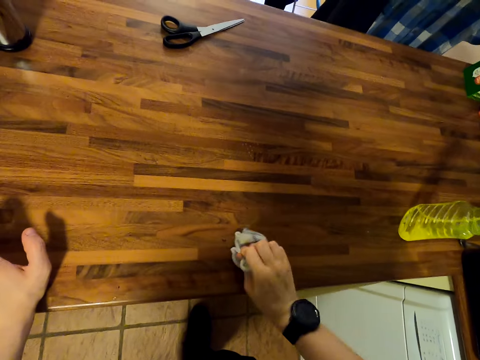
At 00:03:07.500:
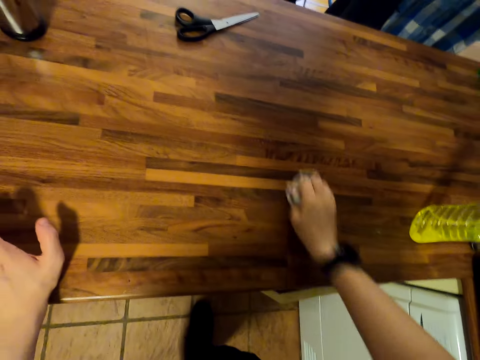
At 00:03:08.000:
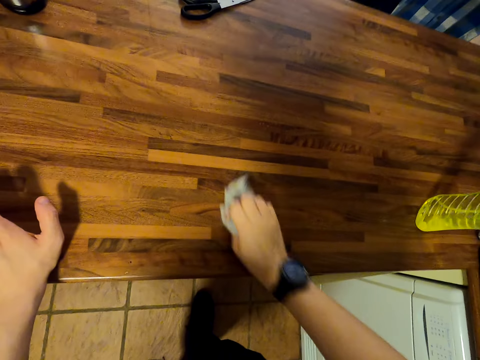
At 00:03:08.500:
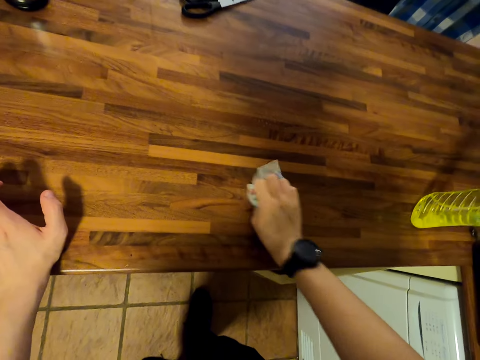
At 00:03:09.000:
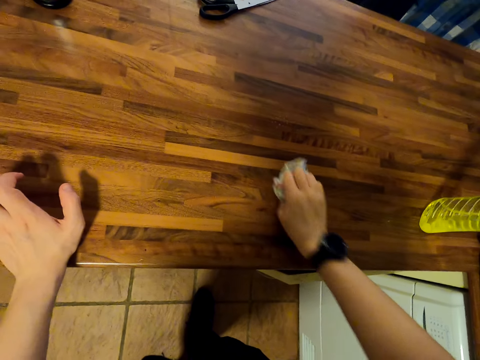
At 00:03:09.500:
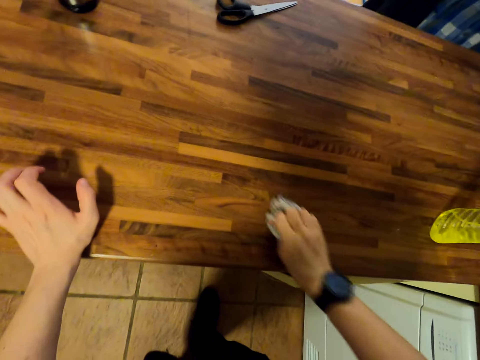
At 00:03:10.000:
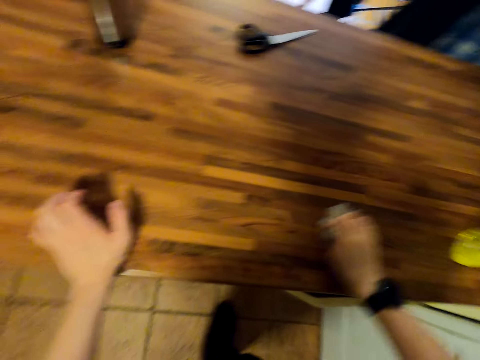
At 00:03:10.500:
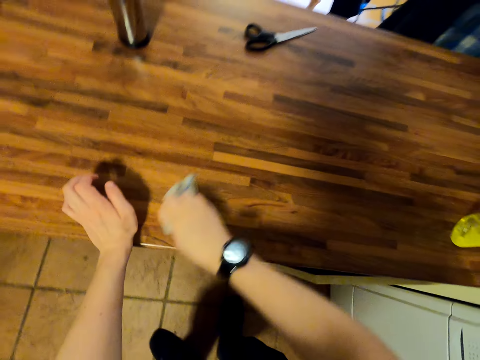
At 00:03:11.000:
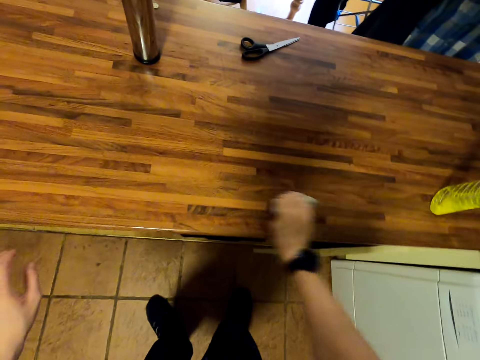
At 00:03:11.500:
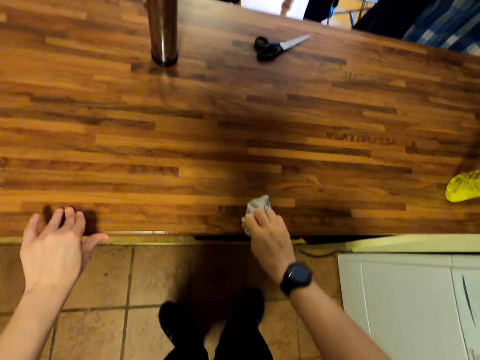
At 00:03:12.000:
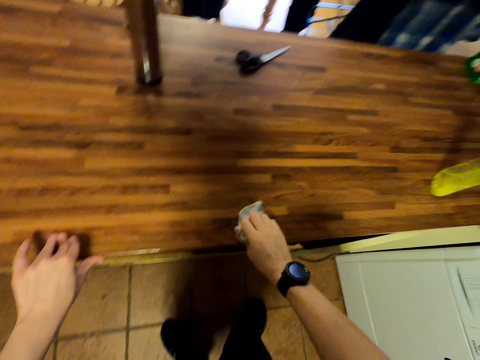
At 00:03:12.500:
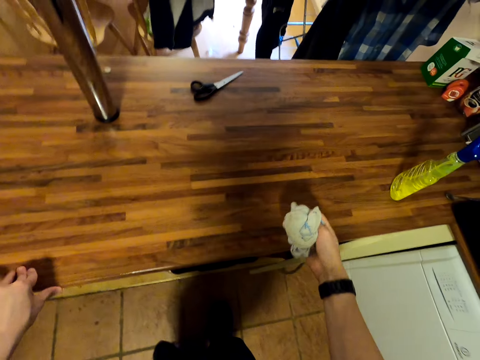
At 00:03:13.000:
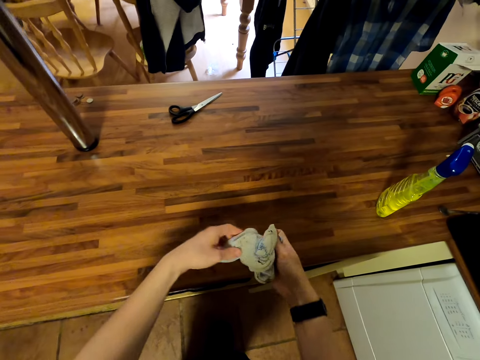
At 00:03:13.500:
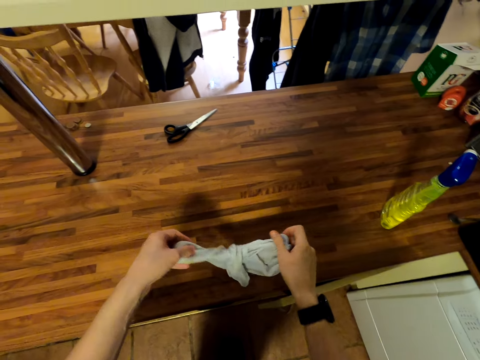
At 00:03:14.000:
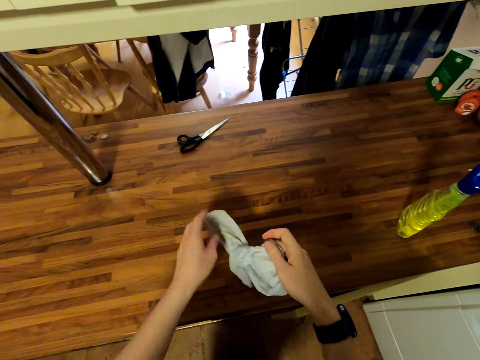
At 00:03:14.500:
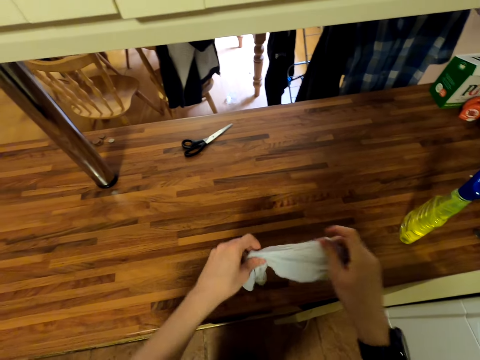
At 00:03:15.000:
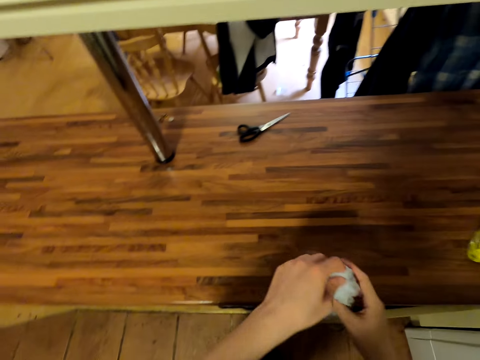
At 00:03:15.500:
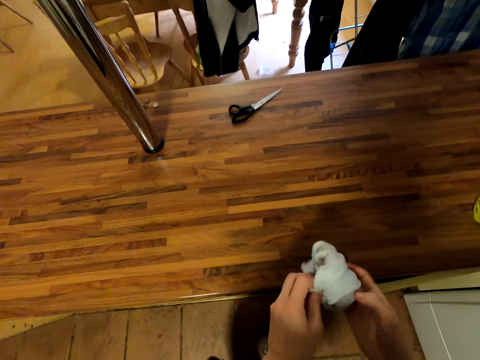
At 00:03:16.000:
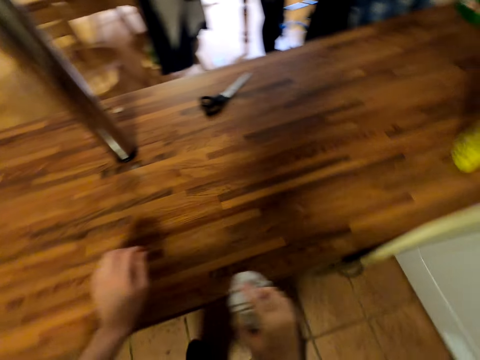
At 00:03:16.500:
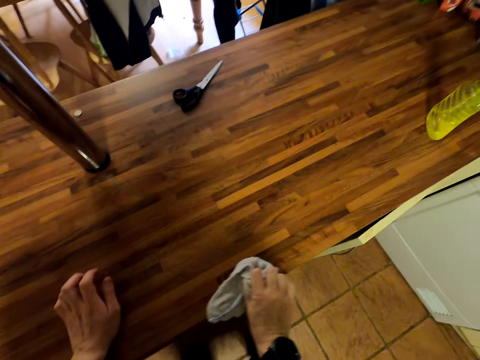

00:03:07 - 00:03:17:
The camera wearer wipes the counter top with a wiping towel. They stretch the wiping towel.

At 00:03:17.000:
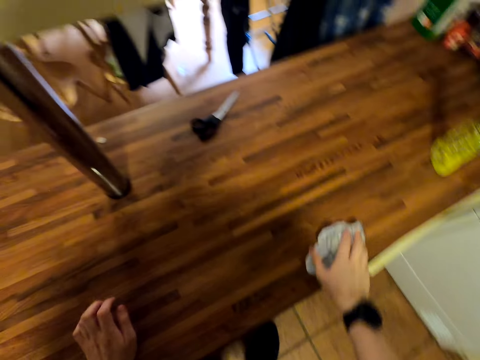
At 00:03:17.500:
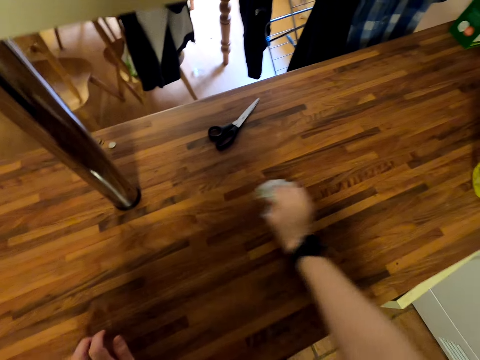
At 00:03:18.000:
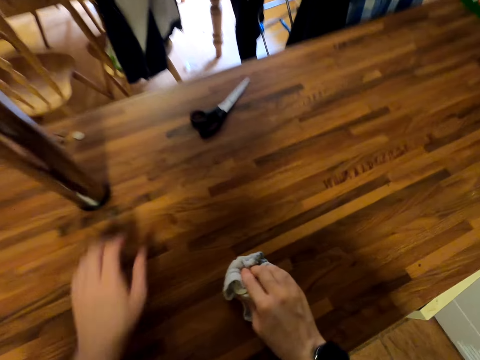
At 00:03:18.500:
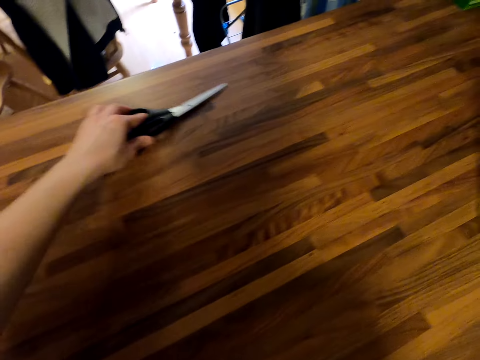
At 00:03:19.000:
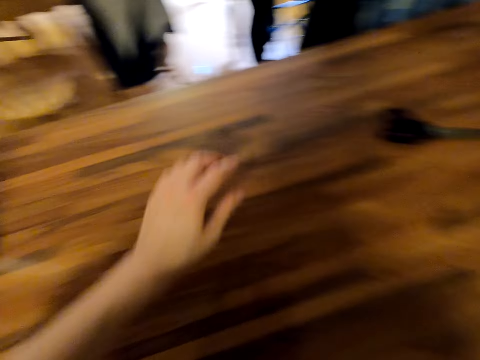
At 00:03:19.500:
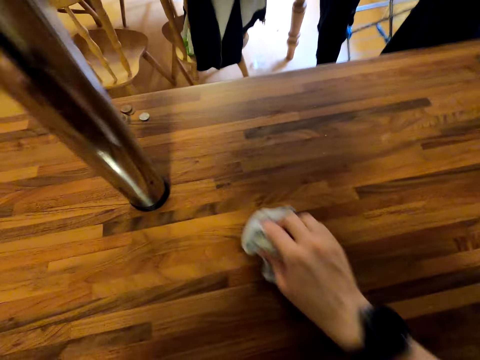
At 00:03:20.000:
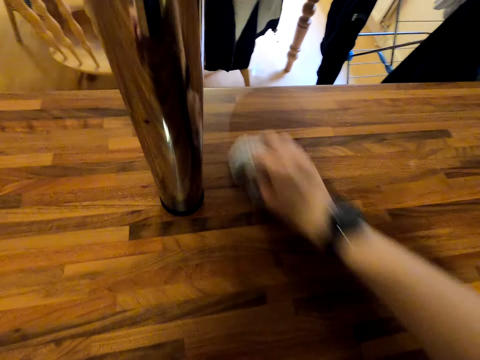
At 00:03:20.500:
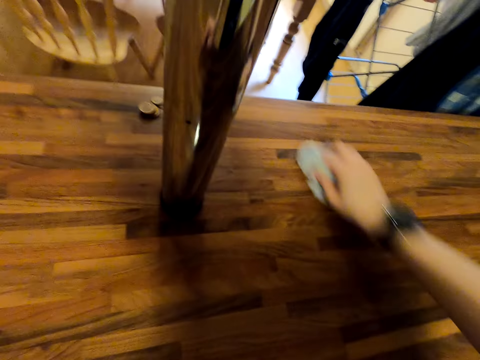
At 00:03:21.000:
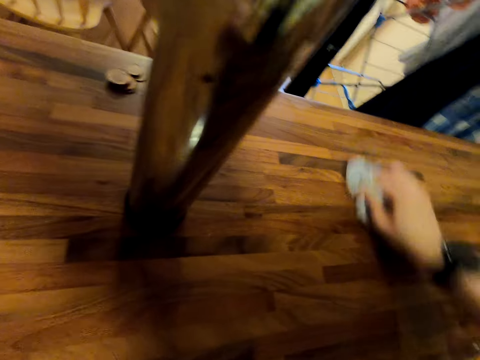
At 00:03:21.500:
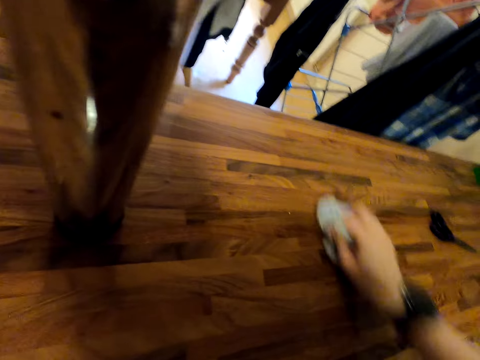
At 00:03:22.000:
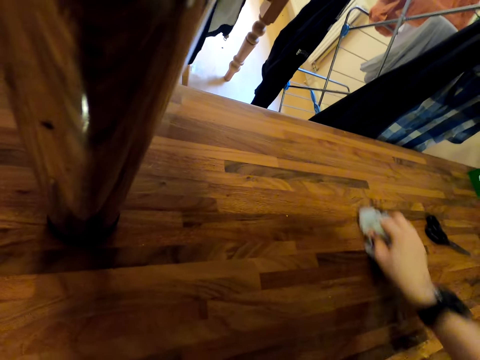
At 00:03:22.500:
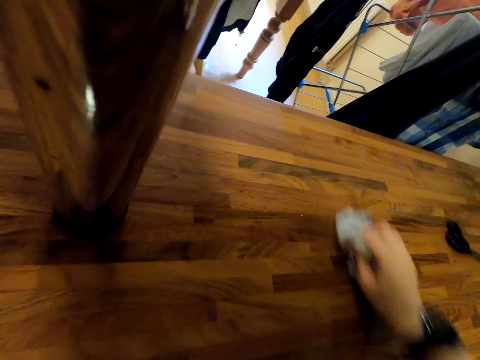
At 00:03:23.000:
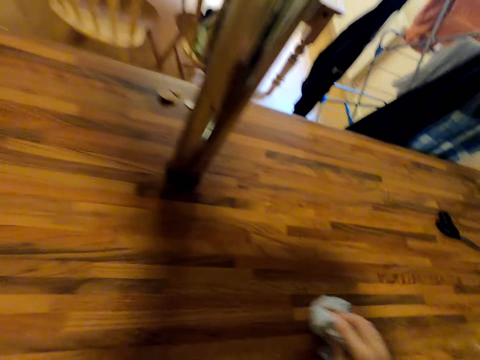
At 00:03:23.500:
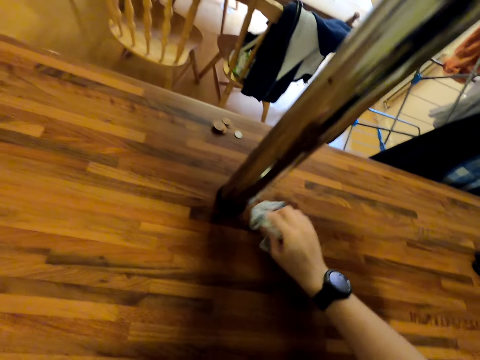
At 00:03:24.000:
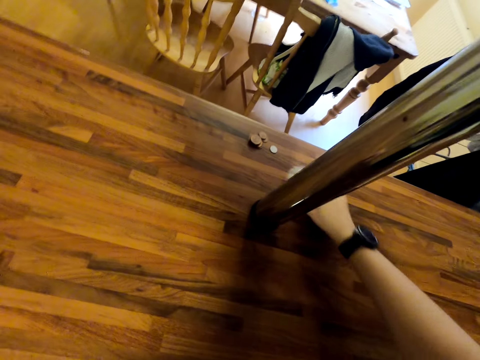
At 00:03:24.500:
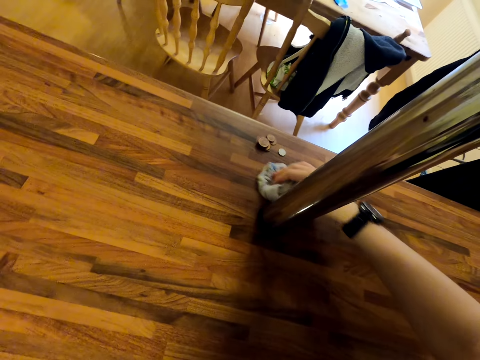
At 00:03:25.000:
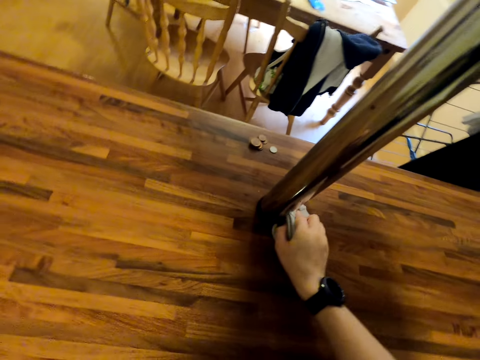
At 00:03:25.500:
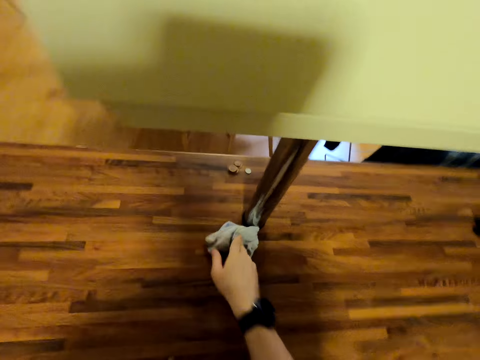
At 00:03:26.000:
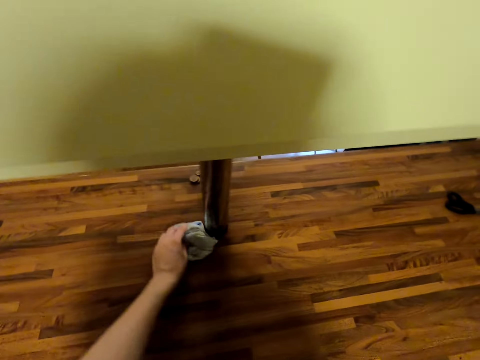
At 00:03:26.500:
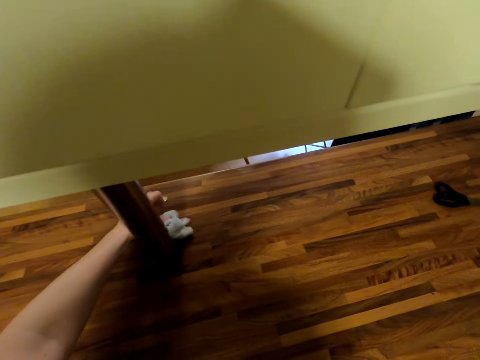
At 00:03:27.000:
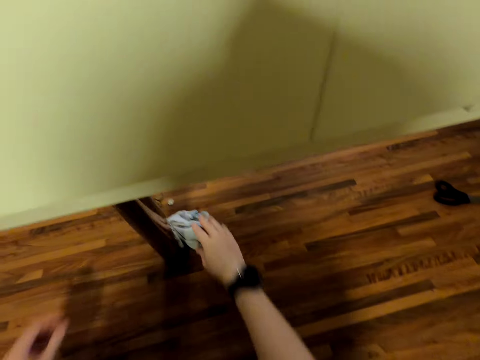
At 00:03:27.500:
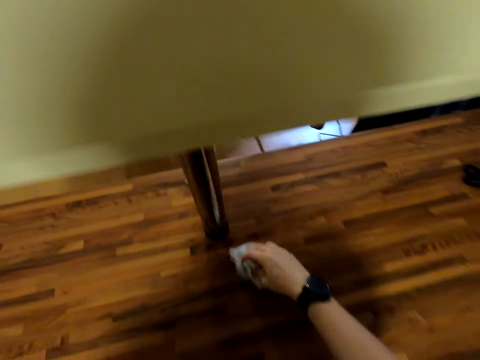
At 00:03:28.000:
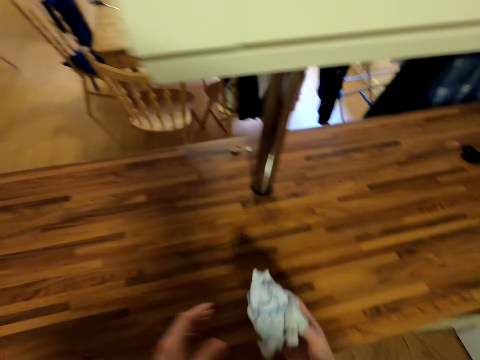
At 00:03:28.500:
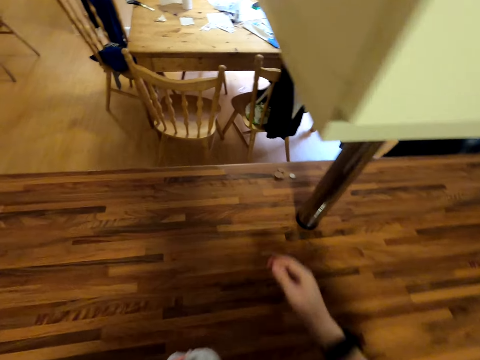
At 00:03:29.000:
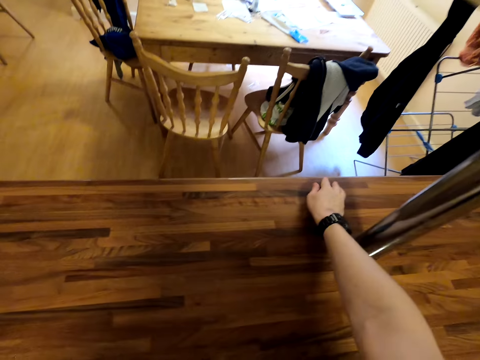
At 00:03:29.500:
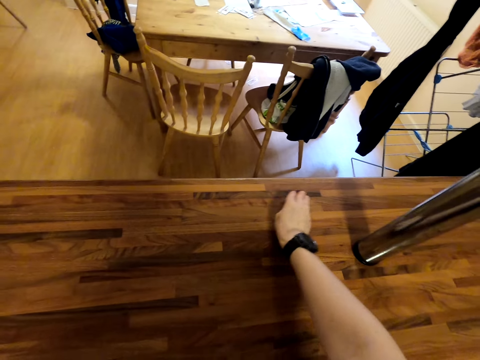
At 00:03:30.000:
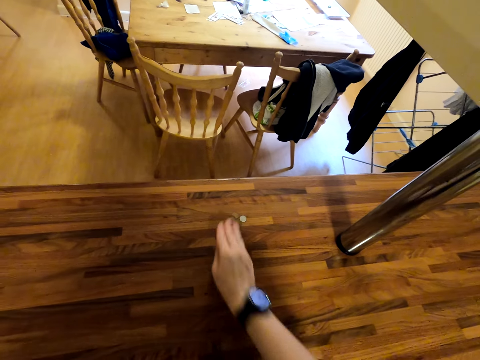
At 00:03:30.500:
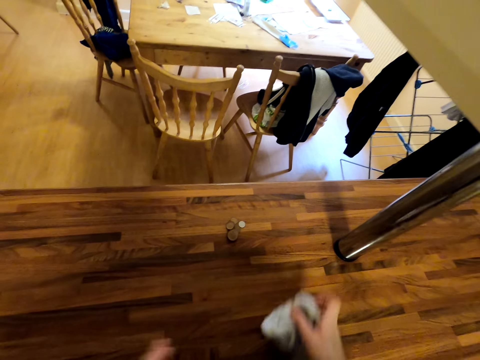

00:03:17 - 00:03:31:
The camera wearer wipes the counter top with a wiping towel. They move the scissors aside on the counter top. They wipe the counter top with the wiping towel. They move the scissors on the counter top. They move the coins aside.

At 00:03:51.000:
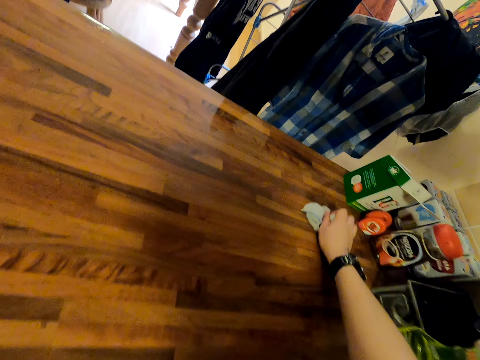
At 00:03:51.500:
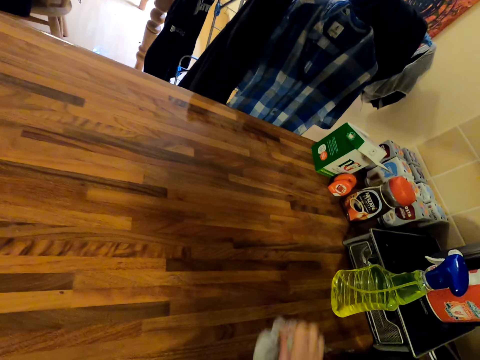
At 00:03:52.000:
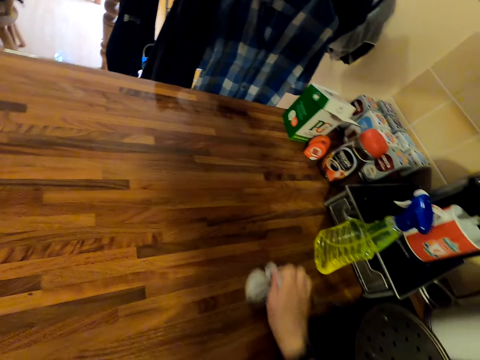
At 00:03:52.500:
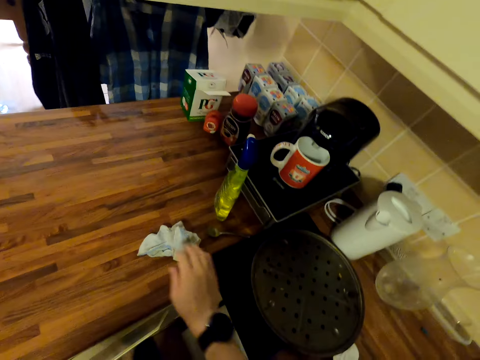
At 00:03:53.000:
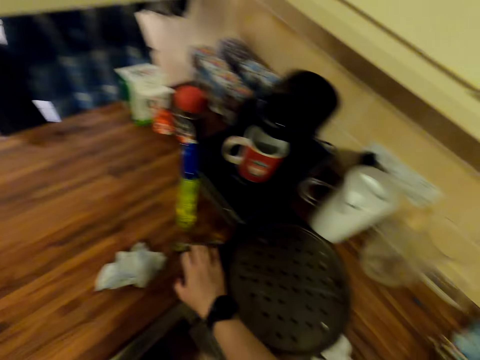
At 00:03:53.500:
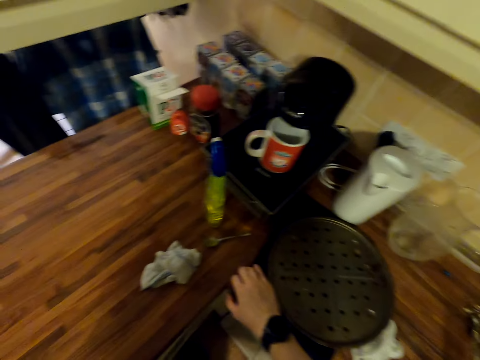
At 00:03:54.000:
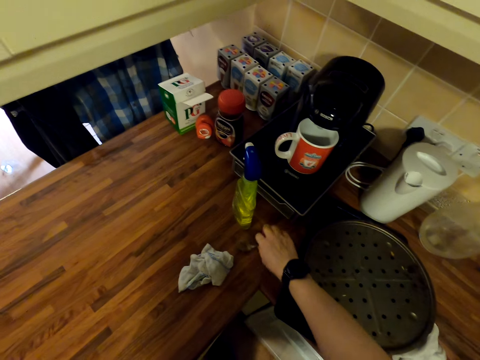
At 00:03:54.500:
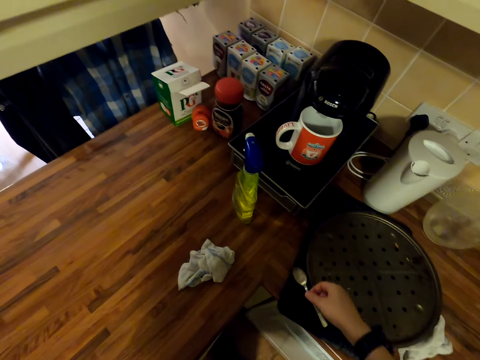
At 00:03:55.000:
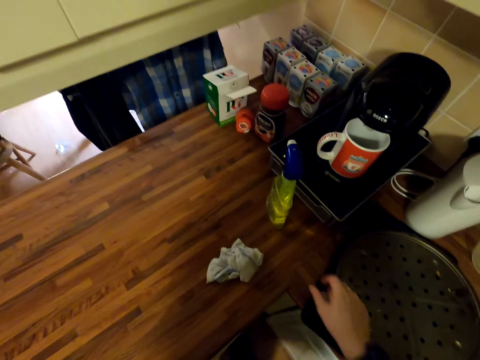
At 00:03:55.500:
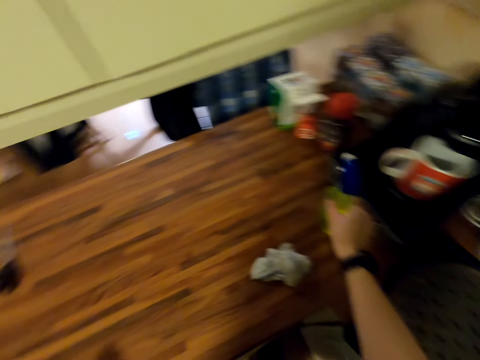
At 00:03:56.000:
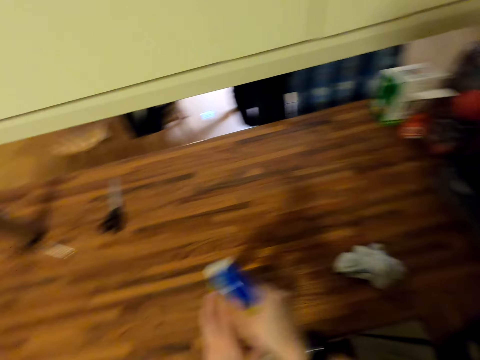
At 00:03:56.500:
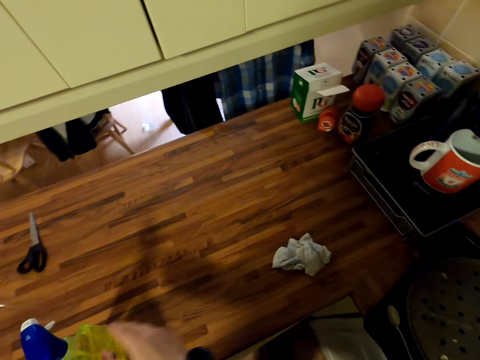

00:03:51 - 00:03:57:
The camera wearer pushes something. They place a wiping towel on the table. They put the spoon on something. They pick something from the table. They pick the liquid soap. They move aside the liquid soap.
